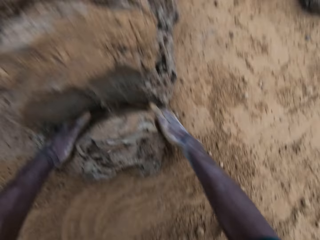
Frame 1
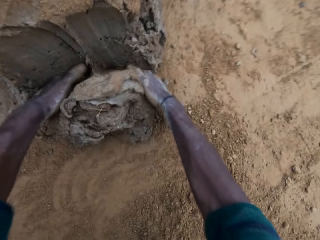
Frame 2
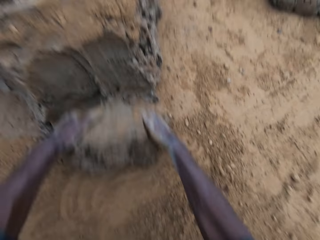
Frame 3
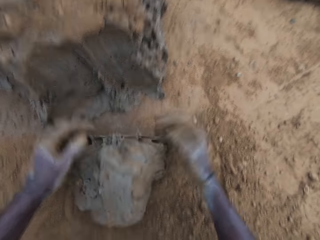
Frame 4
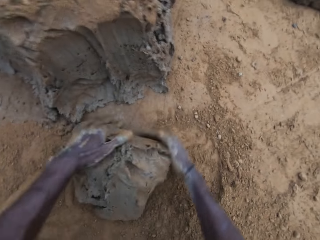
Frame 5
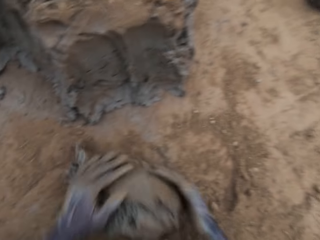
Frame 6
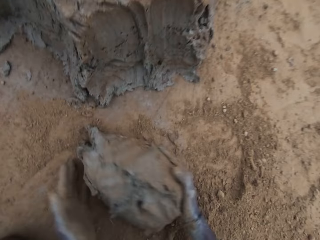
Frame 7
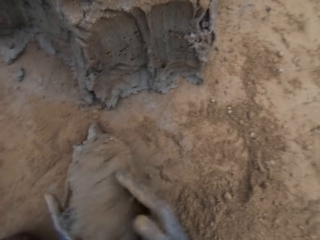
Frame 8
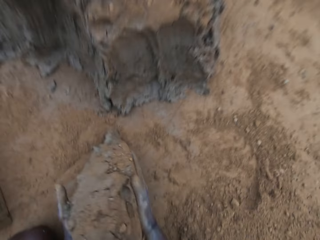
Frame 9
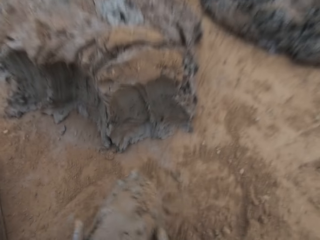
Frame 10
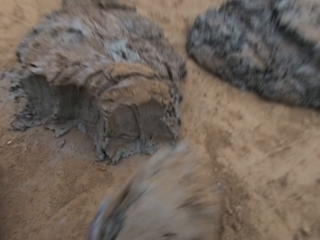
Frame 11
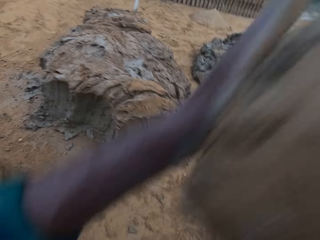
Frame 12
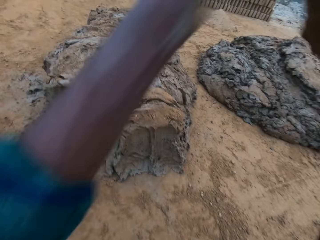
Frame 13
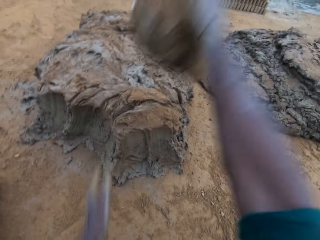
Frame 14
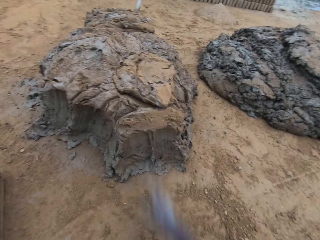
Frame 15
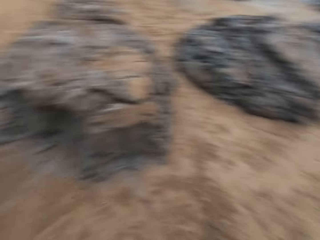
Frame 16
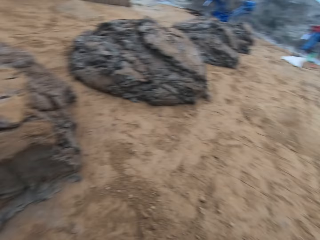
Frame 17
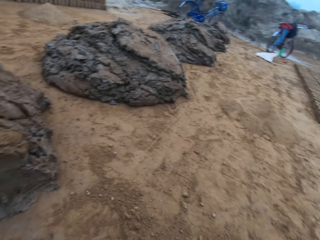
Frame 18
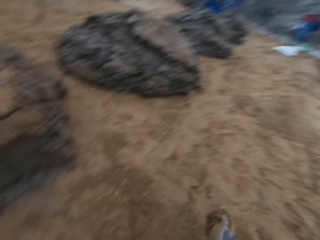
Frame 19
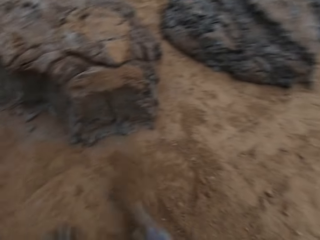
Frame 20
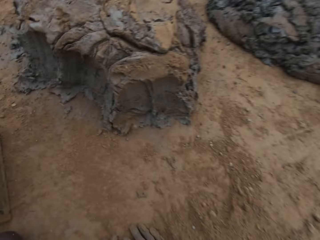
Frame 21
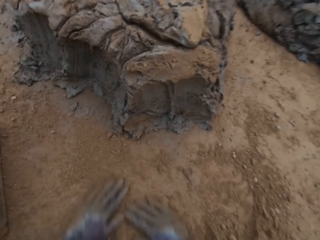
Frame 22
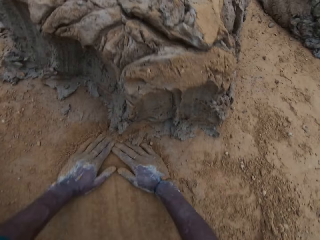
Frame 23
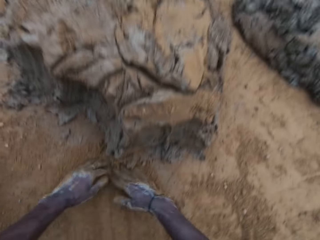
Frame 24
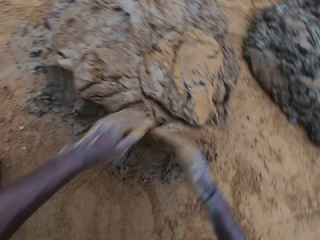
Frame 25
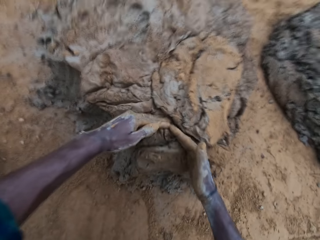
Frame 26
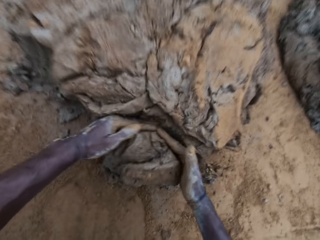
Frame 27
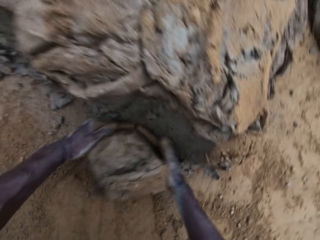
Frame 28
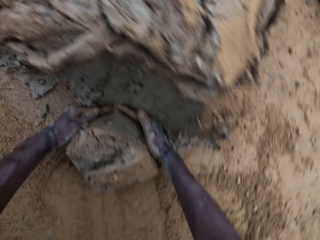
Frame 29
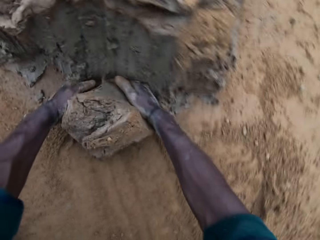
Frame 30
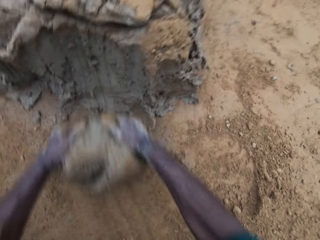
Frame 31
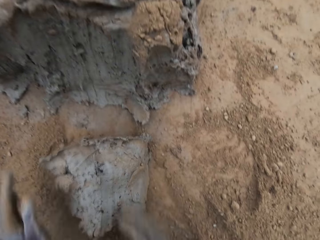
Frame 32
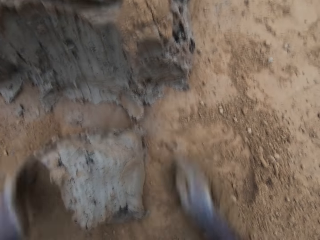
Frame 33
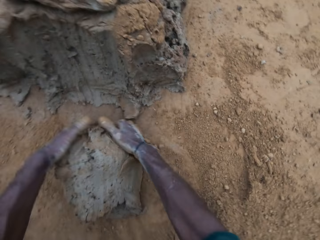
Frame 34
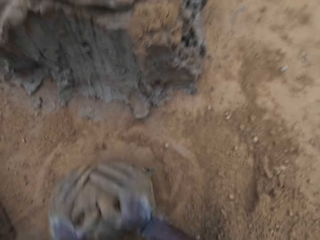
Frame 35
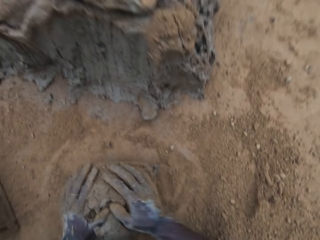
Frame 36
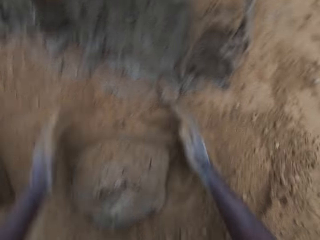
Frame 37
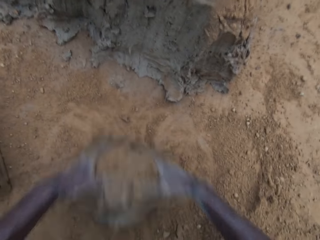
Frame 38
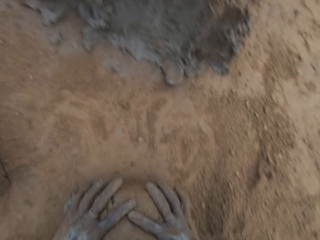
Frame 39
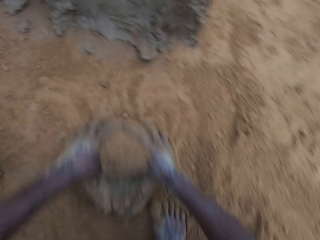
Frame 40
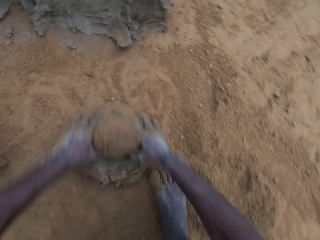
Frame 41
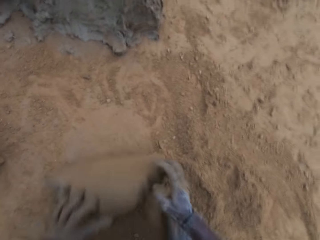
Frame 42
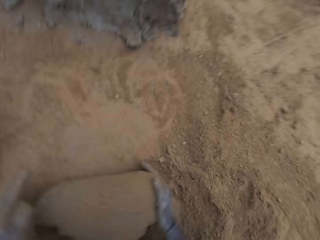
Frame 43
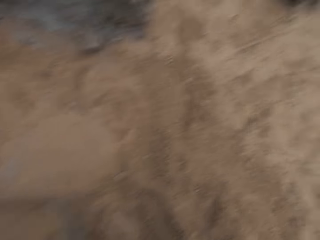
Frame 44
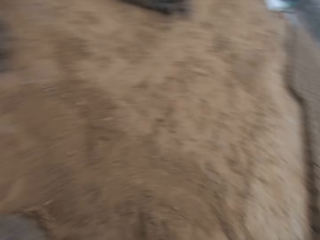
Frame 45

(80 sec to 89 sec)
The camera wearer rolls clay on the ground. He wraps the mortar with sand together. He picks clay from the ground. He drops the mortar back on the lump. He throws clay on the clay on the ground. He moves soil on the ground with his hands. He fetches clay from the ground with his hands. He cuts some mortar from the big lump. He wraps the mortar with sand together. He rolls clay on the ground.

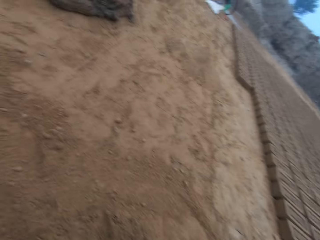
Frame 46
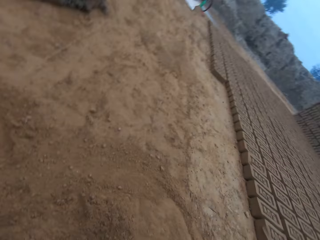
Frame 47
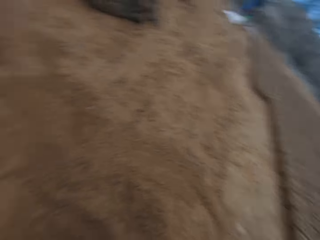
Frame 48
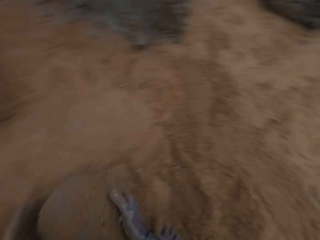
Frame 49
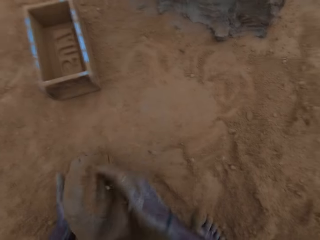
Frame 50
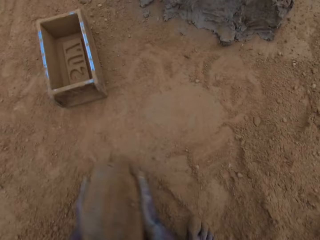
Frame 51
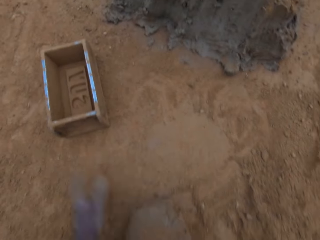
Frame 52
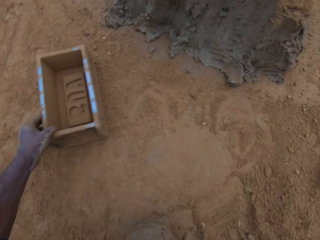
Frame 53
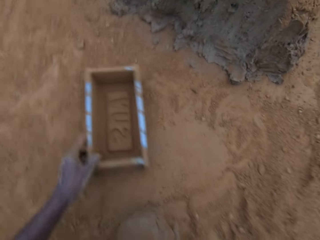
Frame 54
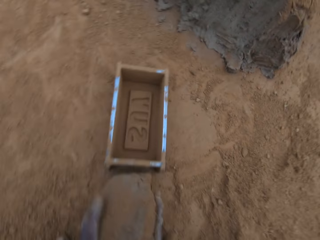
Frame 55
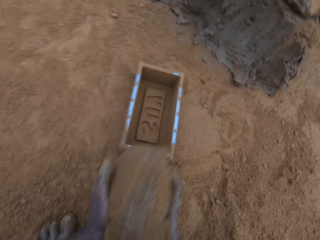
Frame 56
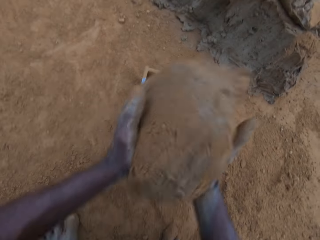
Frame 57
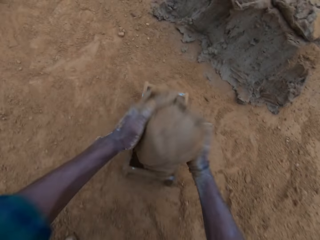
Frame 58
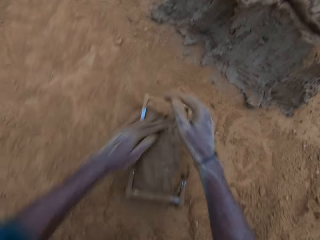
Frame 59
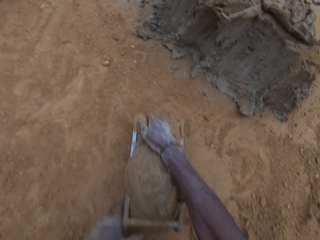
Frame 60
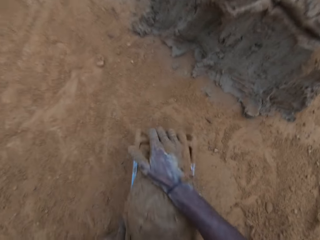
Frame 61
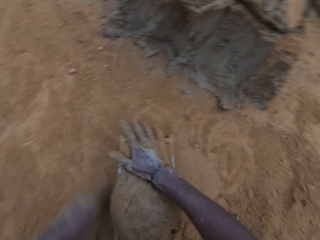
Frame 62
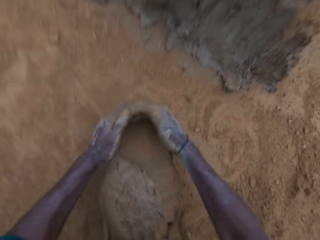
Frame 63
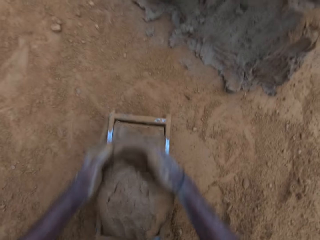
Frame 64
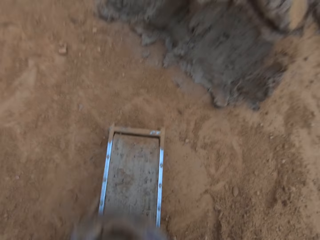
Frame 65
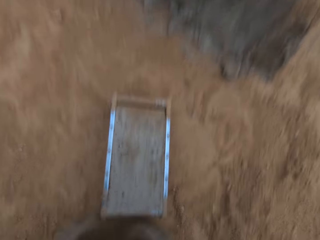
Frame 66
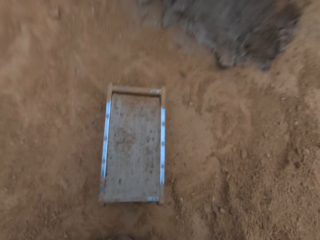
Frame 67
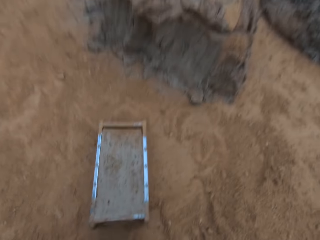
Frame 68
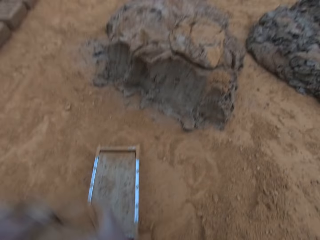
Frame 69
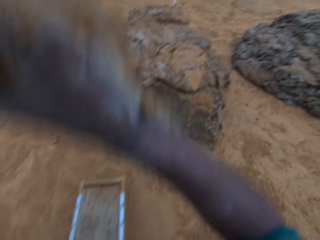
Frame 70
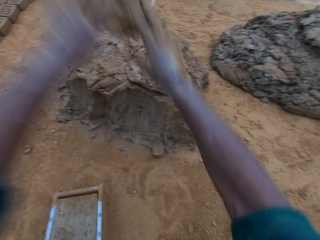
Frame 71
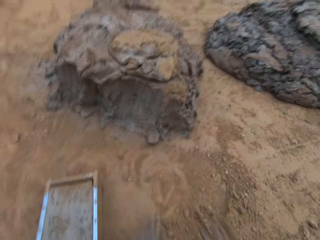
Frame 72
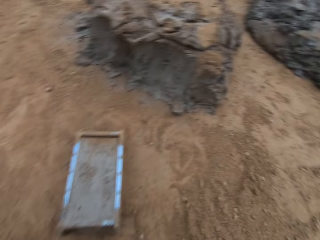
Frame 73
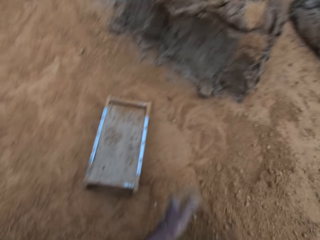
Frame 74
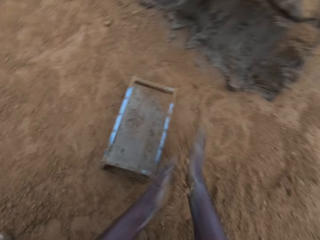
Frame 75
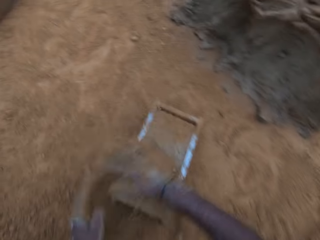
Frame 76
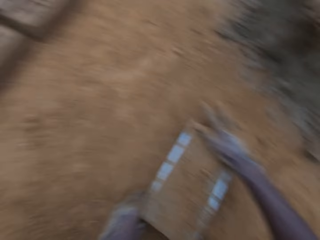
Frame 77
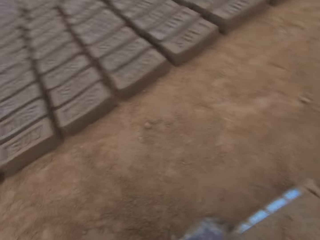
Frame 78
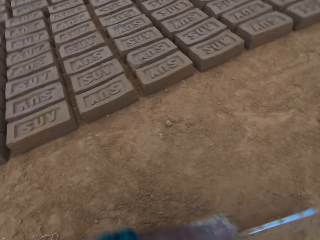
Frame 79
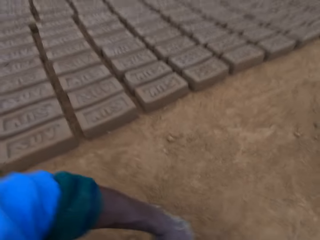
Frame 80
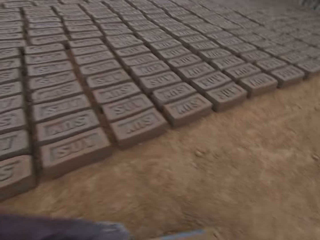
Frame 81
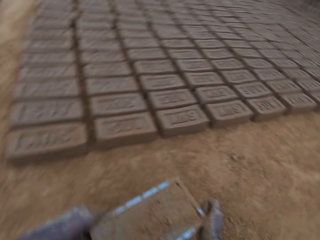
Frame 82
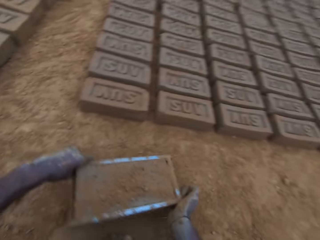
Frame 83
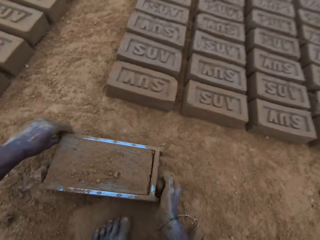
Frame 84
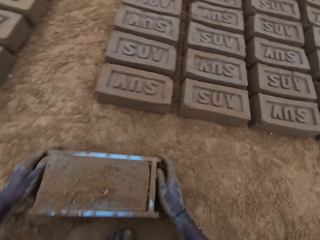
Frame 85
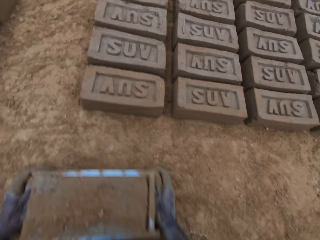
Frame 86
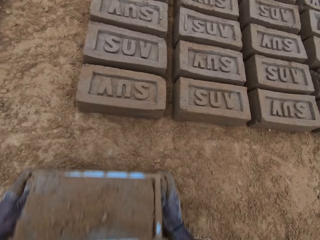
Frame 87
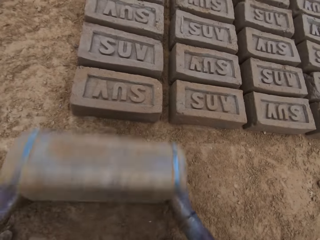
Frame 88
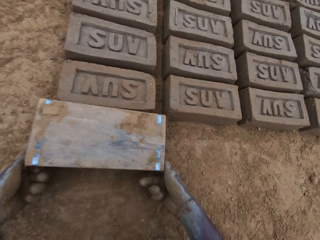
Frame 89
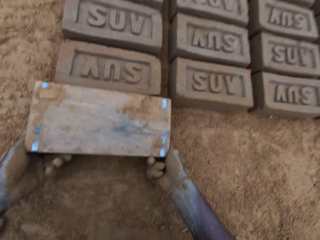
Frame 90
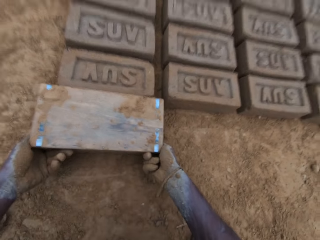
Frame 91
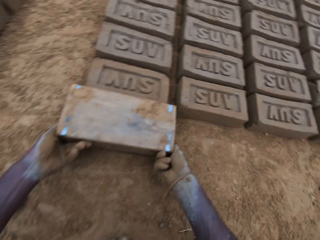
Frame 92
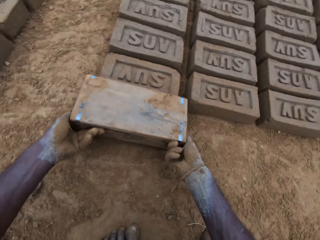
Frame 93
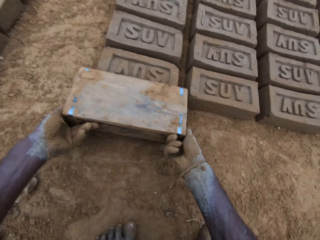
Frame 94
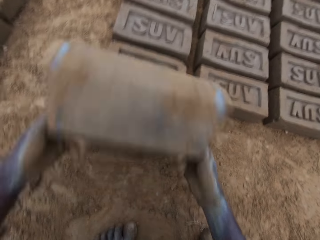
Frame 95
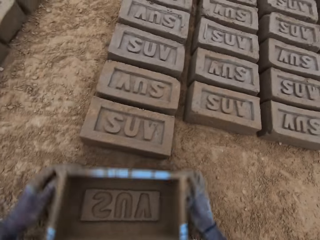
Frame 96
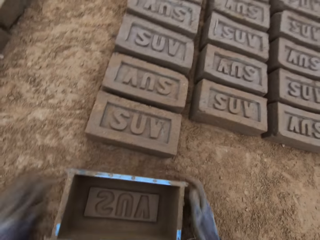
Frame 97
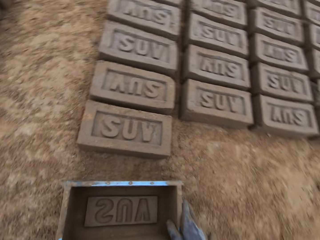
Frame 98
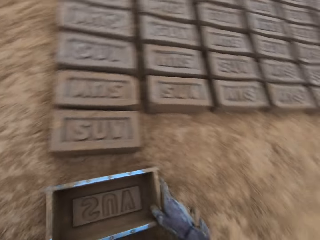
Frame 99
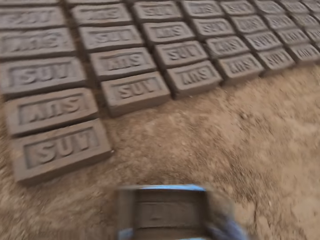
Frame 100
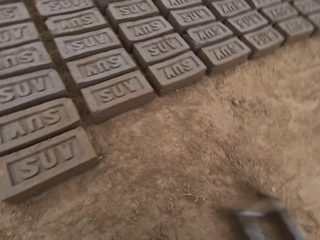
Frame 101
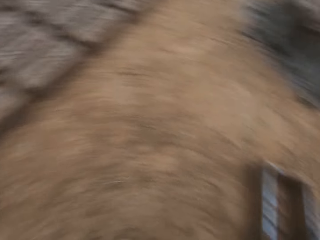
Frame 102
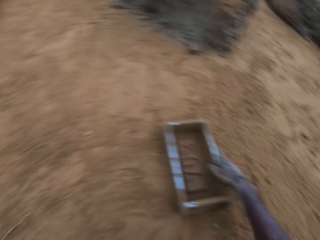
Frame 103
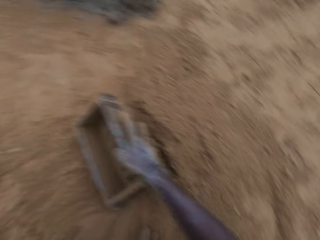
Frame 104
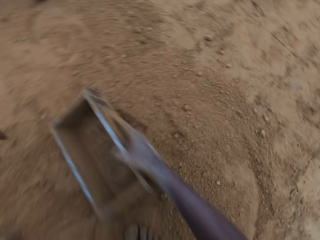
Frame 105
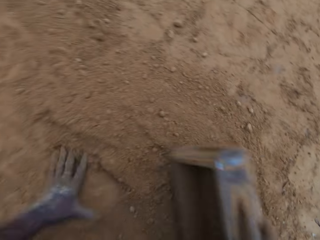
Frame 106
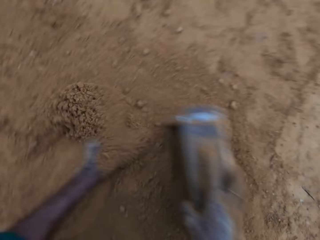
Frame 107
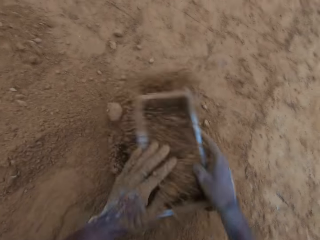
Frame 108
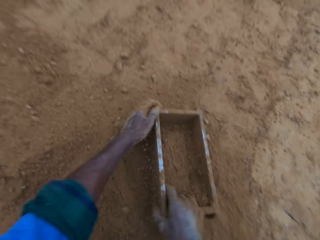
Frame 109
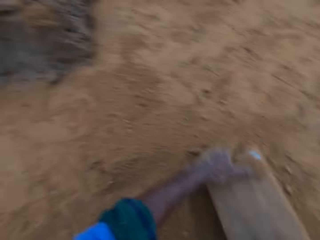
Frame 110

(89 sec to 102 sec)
The camera wearer looks around the field. He picks clay from the ground. He moves the brick mold or mold container on the ground. He puts the clay in the brick mold. He removes excess clay from the brick mold. He picks clay from the ground. He drops the mortar back on the lump. He throws clay on the clay on the ground. He rubs soil on his hands. He slides his hand on the clay in the brick mold. He picks the brick mold from the ground. He puts the brick mold on the ground. He turns the mold container upside down on the ground. He lifts the brick mold from the ground. He puts the brick mold on the ground. He moves the brick mold on the ground. He picks the brick mold from the ground. He moves sand into the mold container with his hands.
